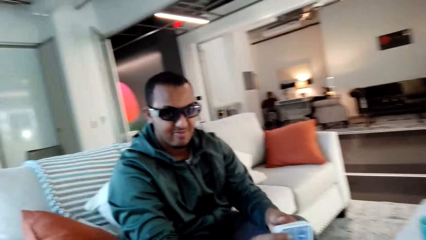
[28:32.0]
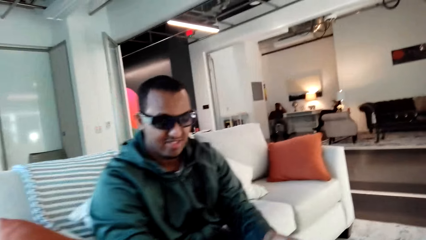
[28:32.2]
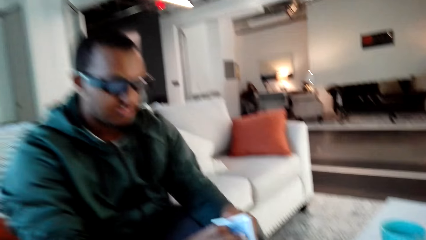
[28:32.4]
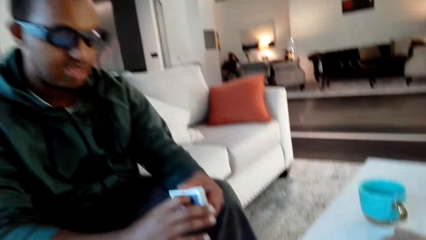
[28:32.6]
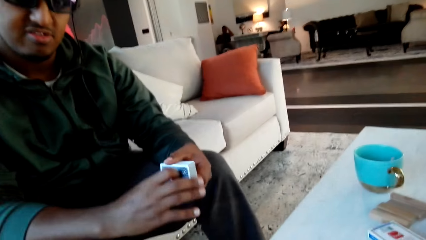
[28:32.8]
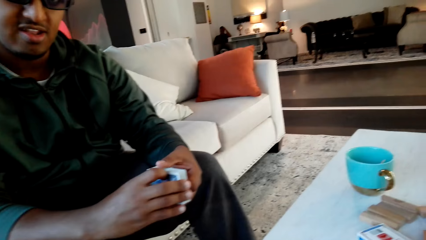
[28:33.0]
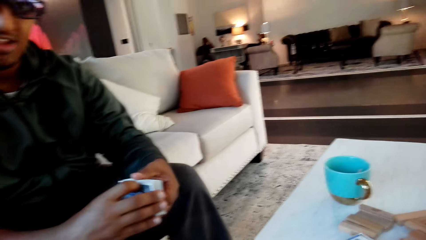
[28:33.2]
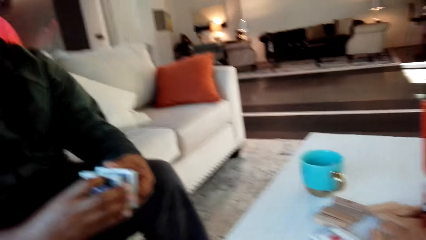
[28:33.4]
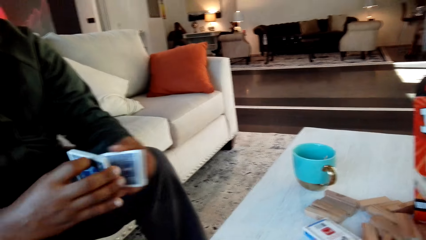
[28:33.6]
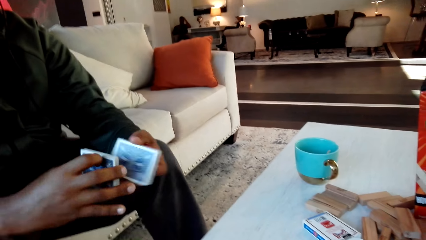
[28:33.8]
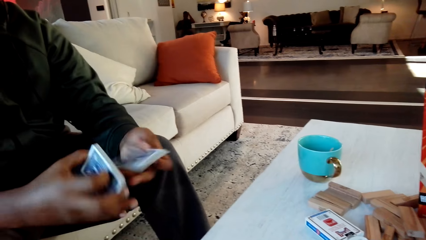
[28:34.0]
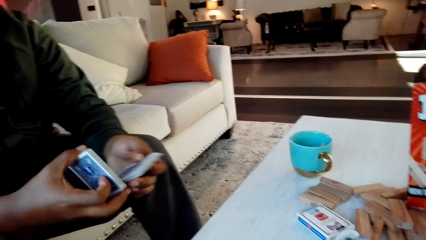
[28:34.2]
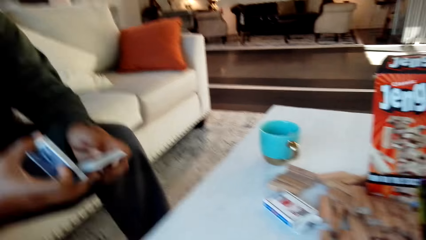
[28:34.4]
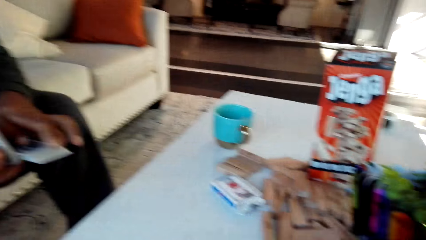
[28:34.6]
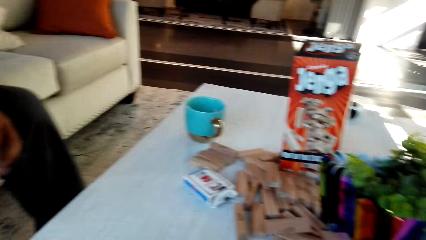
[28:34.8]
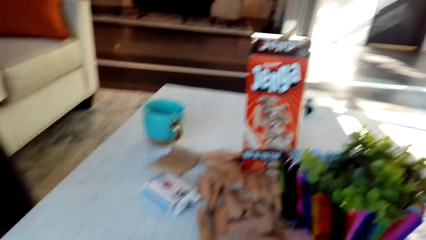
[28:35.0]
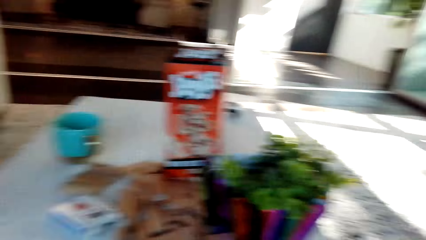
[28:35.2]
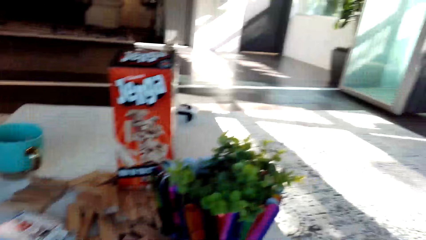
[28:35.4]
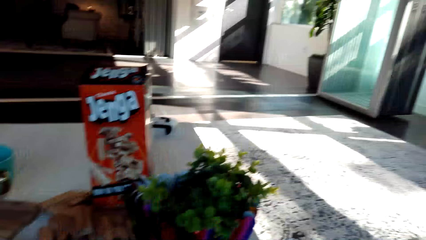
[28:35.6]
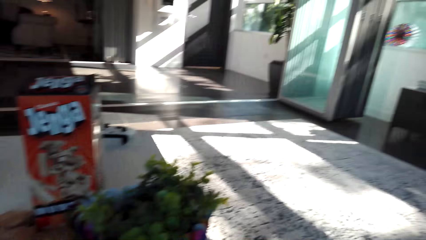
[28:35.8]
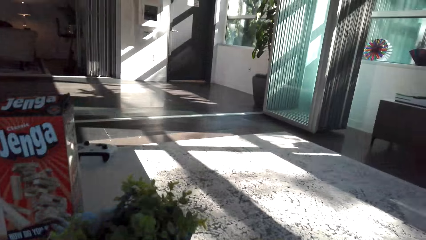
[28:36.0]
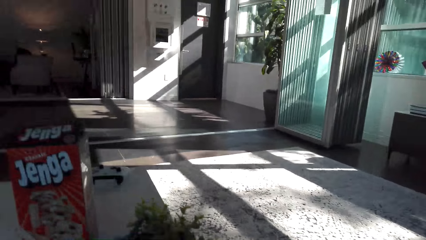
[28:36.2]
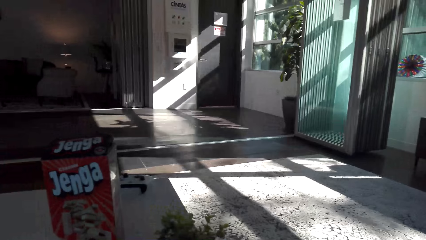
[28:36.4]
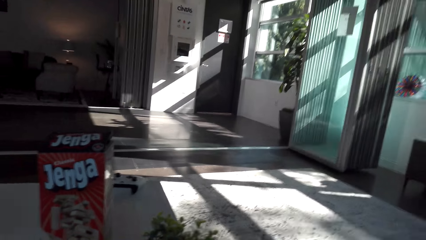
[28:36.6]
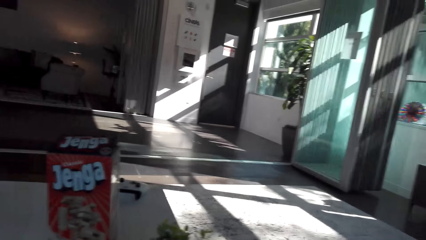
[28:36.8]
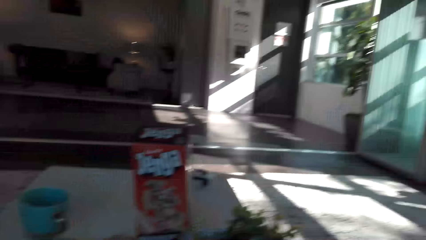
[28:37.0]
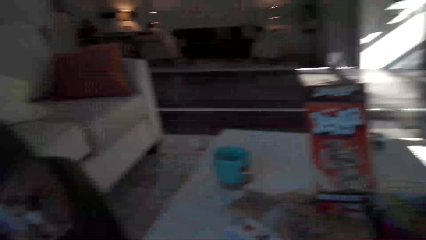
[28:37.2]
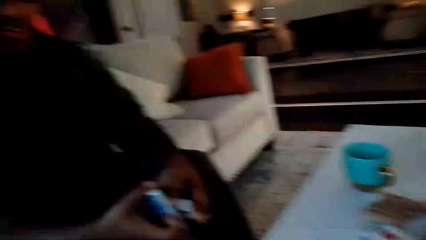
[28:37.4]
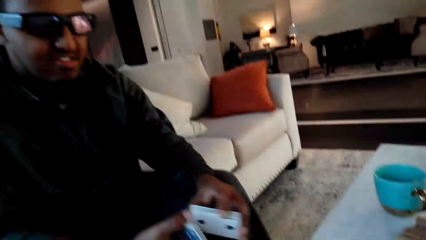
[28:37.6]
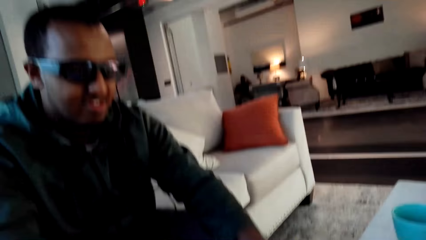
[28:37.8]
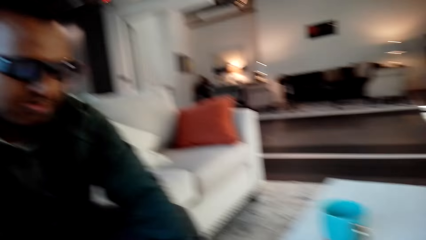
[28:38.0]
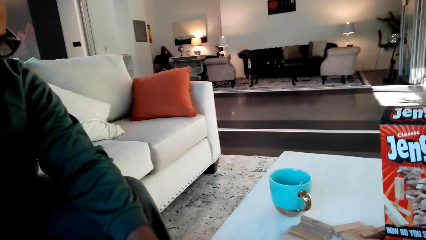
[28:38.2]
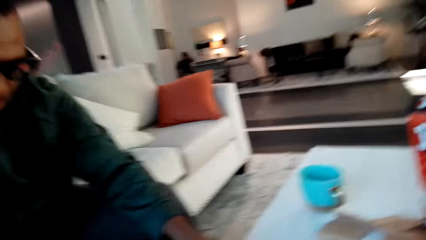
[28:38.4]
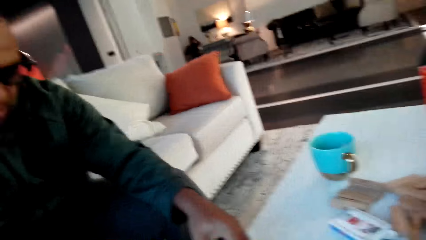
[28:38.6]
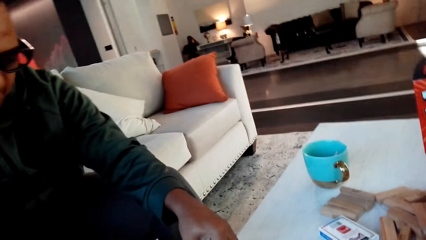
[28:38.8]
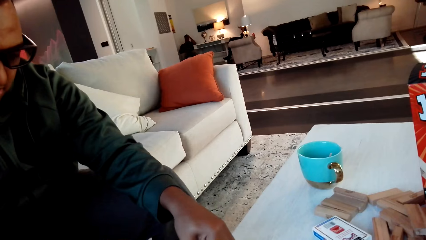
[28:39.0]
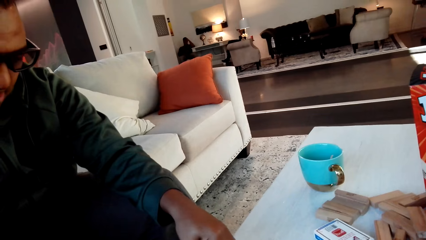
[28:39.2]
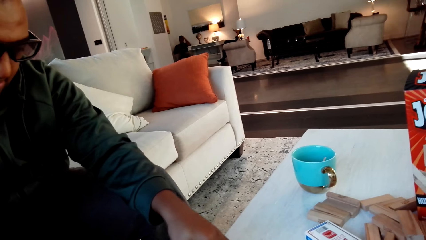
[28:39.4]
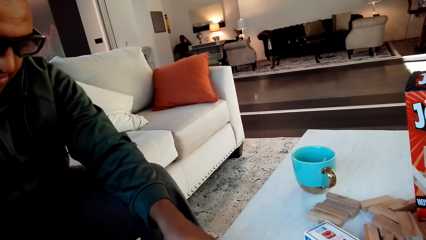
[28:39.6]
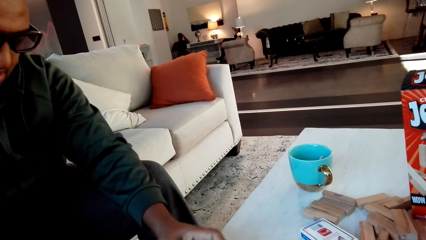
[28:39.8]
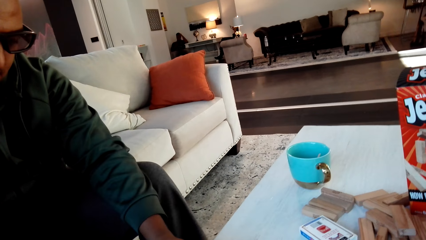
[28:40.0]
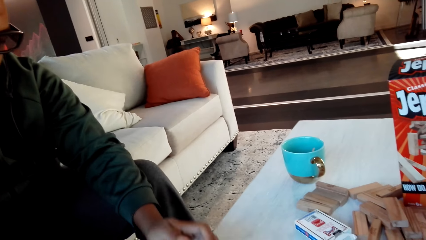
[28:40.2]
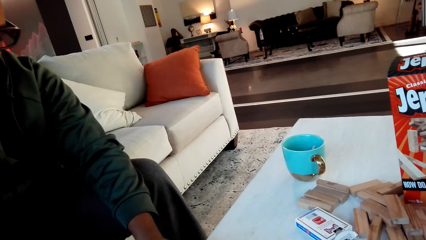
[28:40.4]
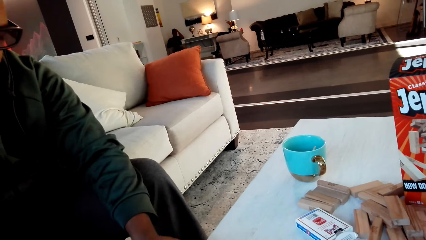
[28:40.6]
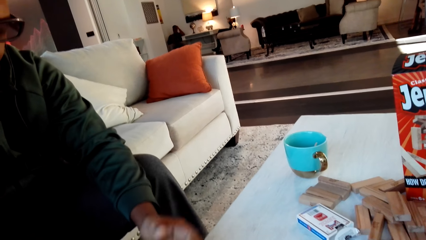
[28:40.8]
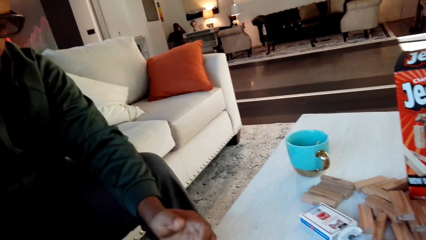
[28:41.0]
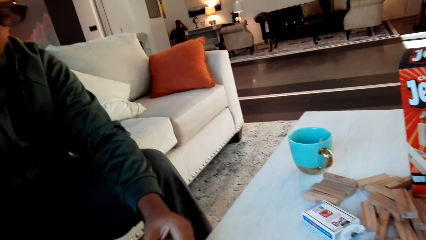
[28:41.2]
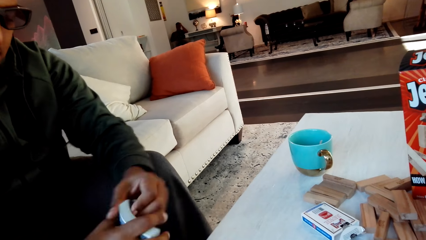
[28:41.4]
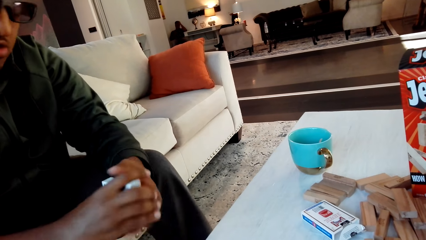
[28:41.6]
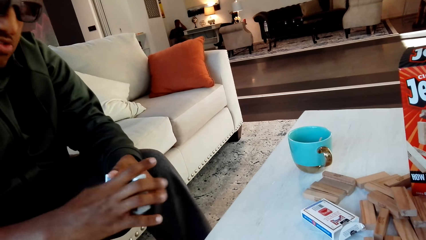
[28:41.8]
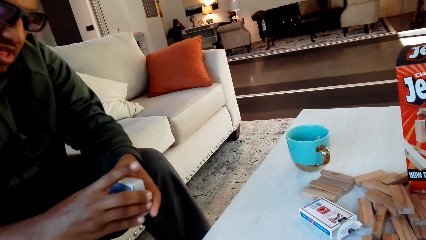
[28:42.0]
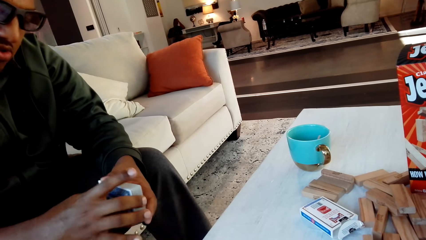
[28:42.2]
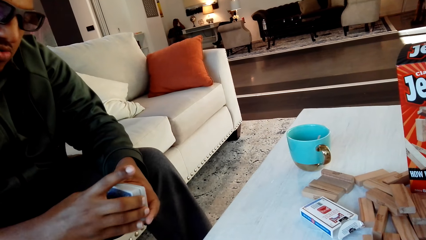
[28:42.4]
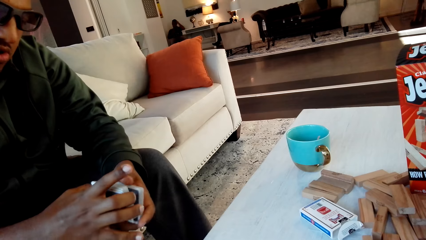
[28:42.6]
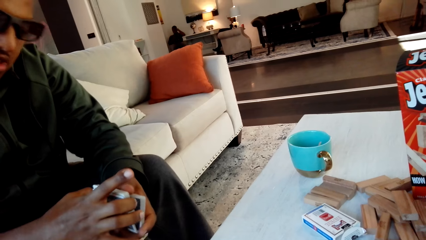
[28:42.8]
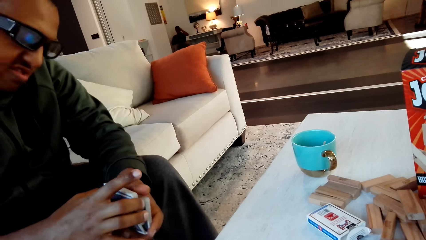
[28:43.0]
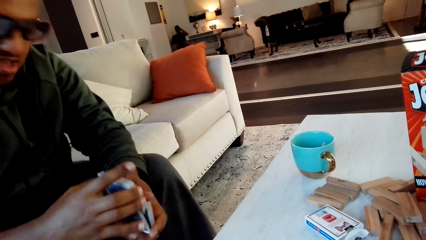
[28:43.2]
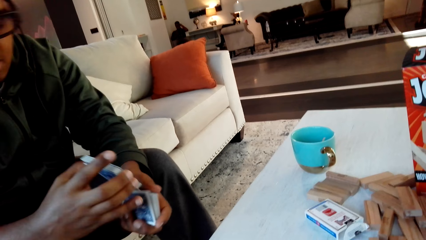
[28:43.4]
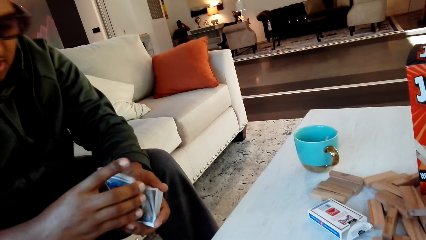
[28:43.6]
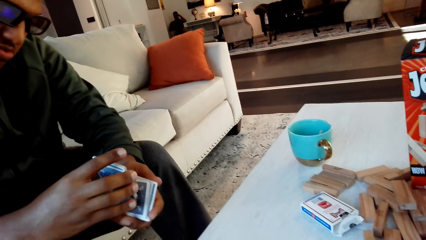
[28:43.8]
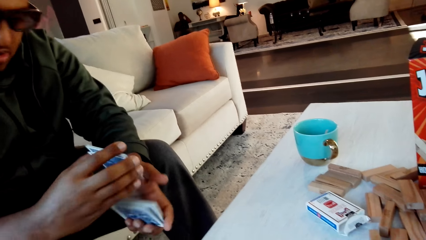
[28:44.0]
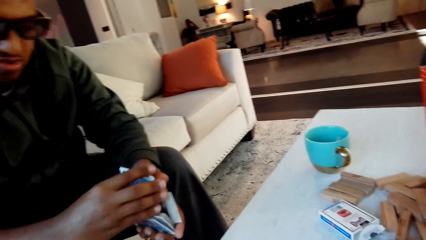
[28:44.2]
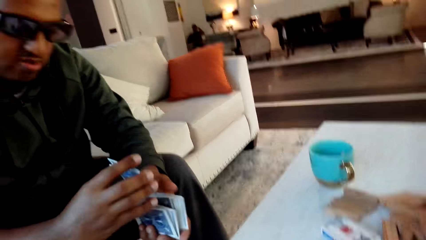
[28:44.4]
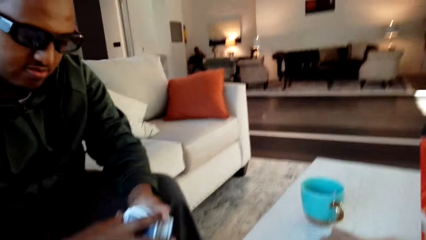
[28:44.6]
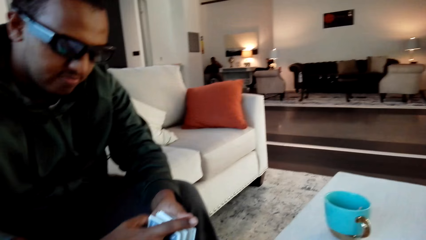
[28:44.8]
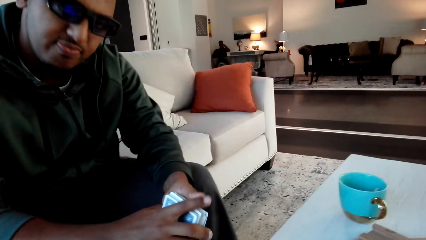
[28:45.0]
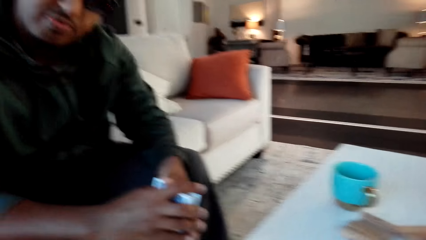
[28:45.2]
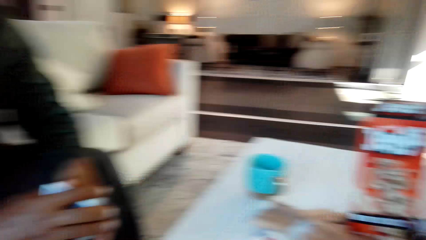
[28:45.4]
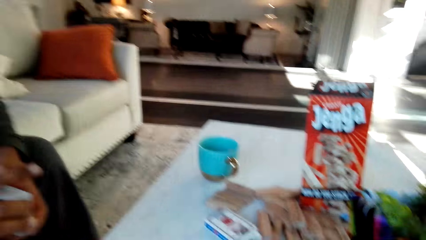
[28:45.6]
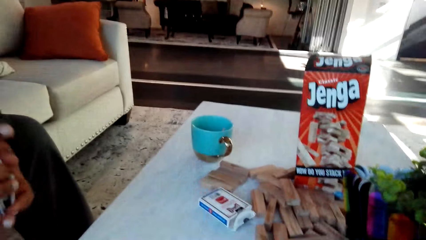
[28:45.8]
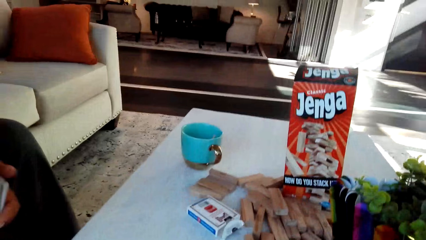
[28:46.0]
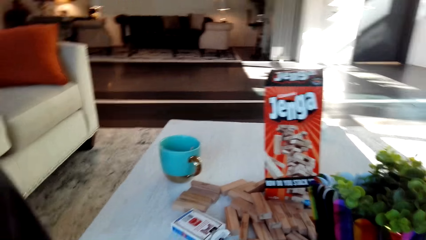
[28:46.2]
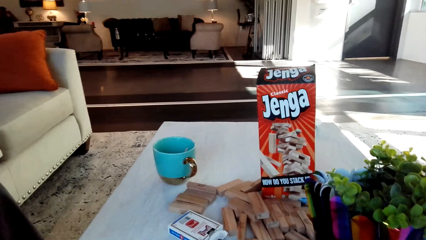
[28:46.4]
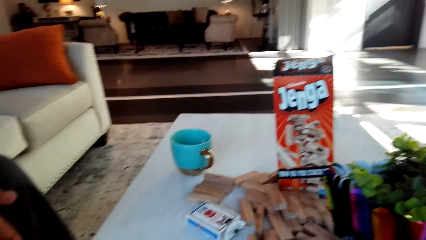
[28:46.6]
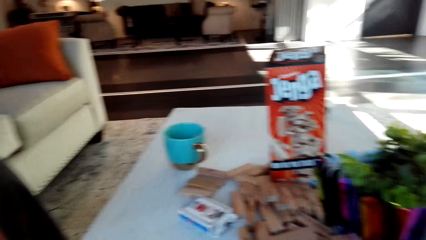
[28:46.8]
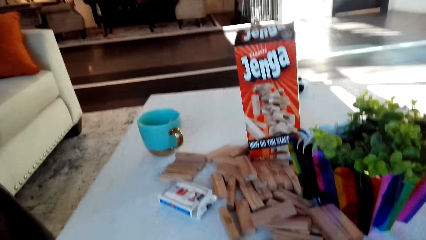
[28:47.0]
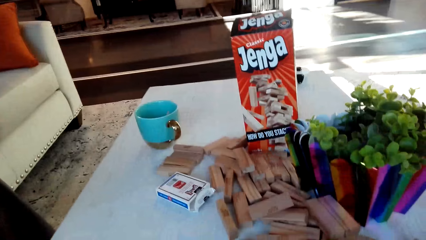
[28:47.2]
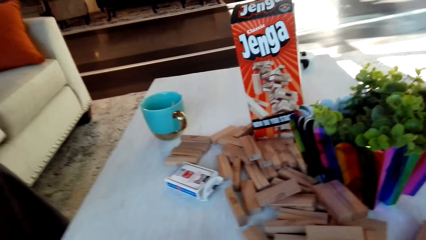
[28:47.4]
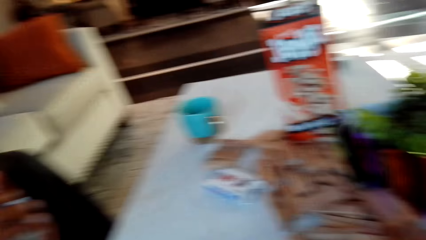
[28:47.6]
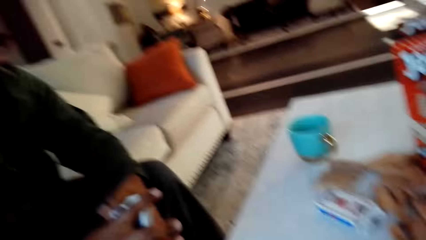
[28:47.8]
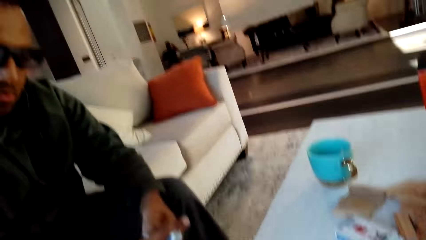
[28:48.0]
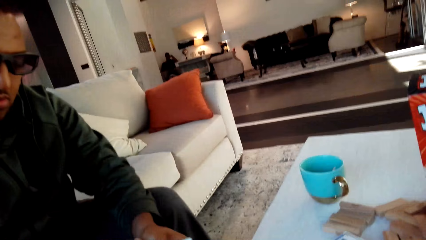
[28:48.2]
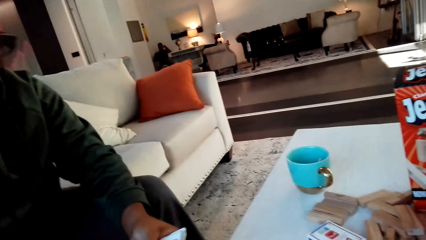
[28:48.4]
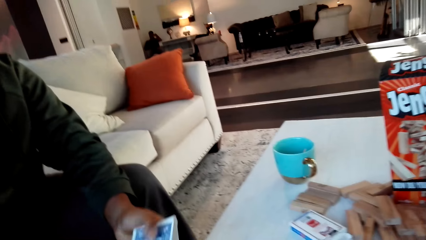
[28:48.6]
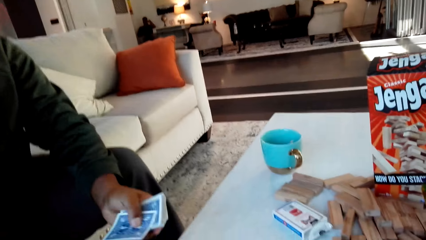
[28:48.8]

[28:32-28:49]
The man holds the cards. The camera wearer converses with the man. The man shuffles the cards. The camera wearer converses with the man. The man shuffles the cards. The camera wearer converses with the man.
